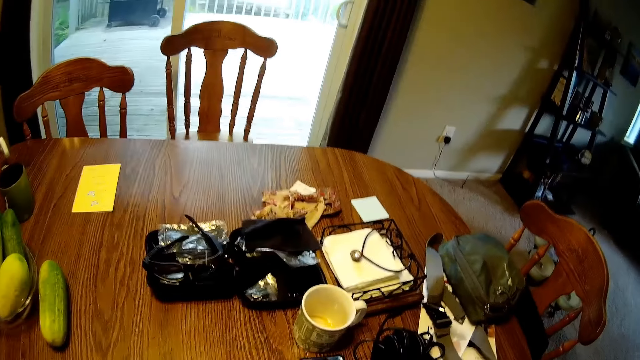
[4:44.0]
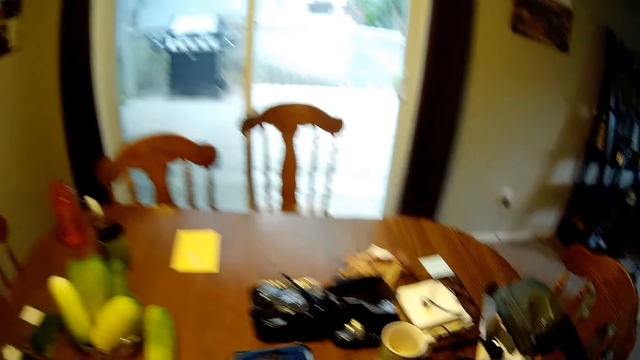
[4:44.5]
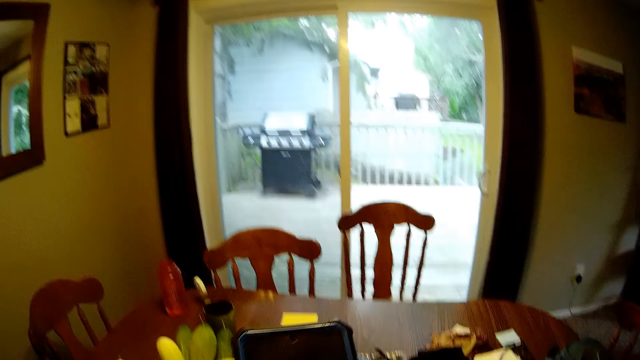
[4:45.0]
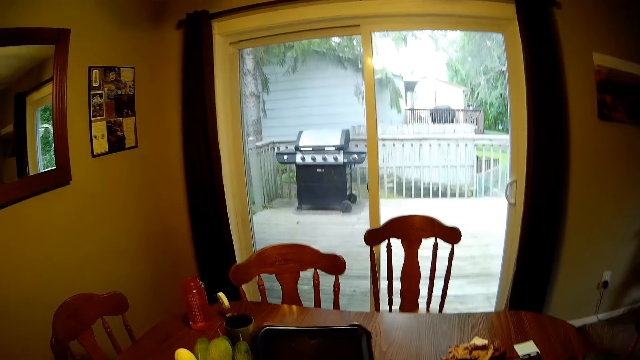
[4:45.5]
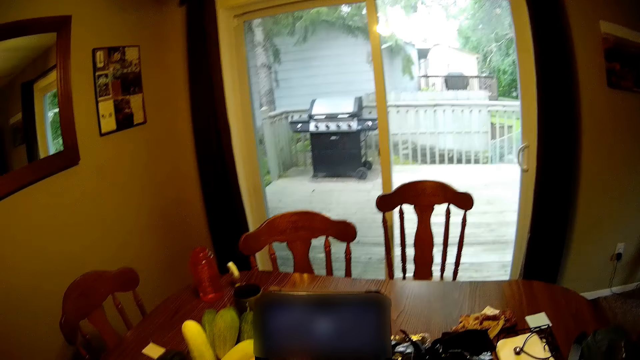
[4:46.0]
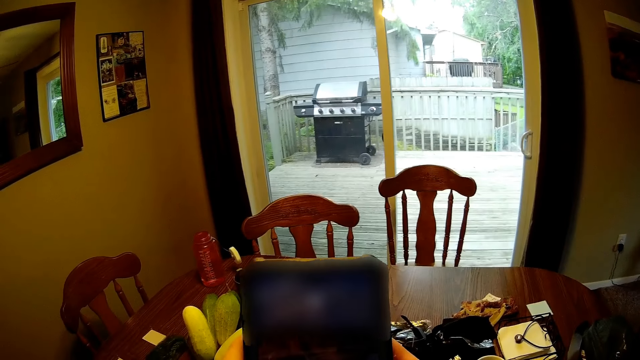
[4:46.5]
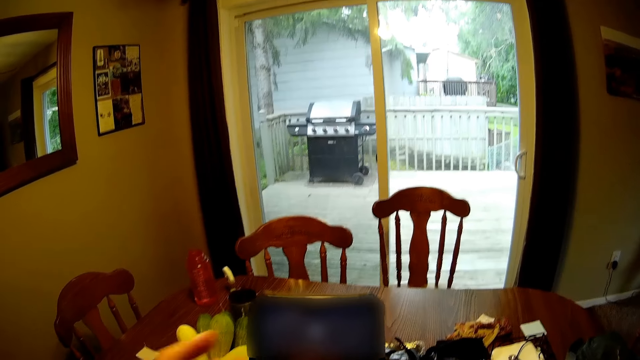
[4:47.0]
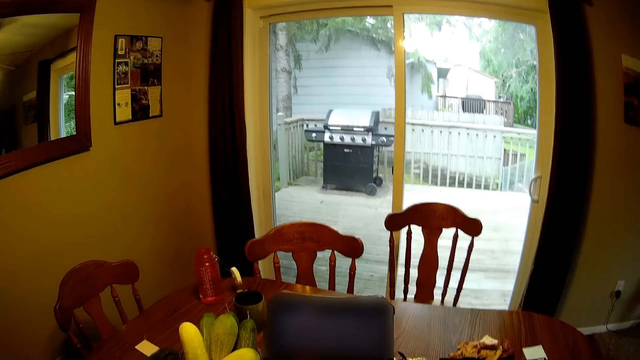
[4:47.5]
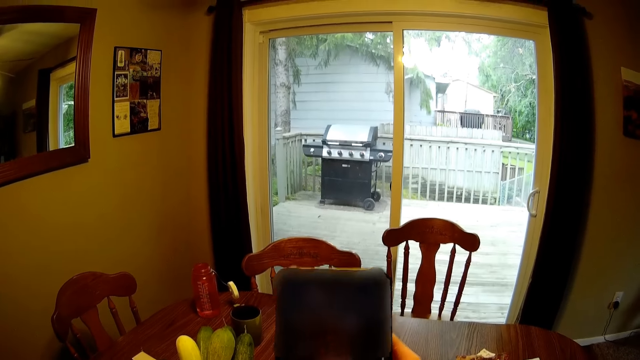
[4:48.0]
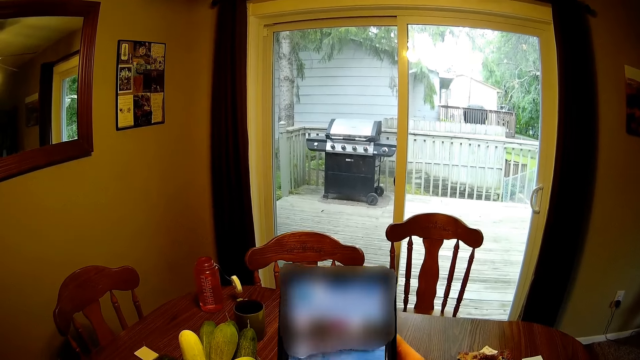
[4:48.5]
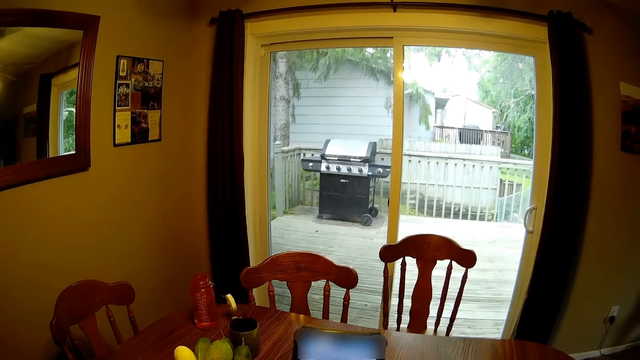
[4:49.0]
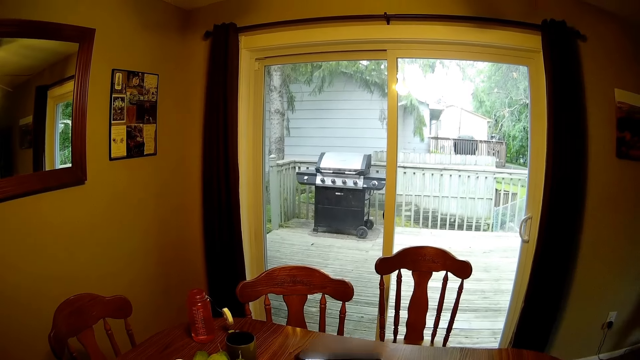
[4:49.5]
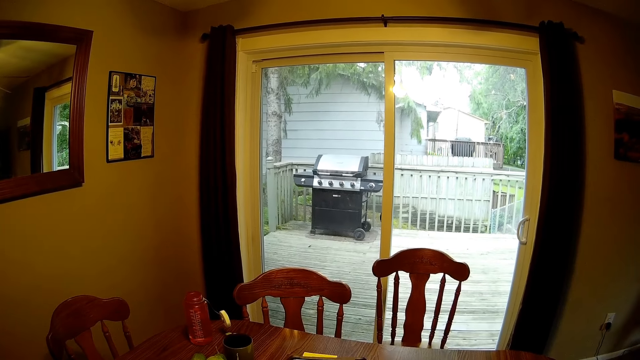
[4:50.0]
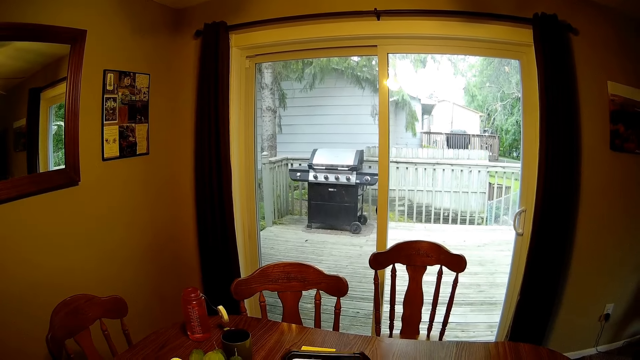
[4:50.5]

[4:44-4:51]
The camera wearer puts the cloves in the container. He operates his phone. He chats on the phone.

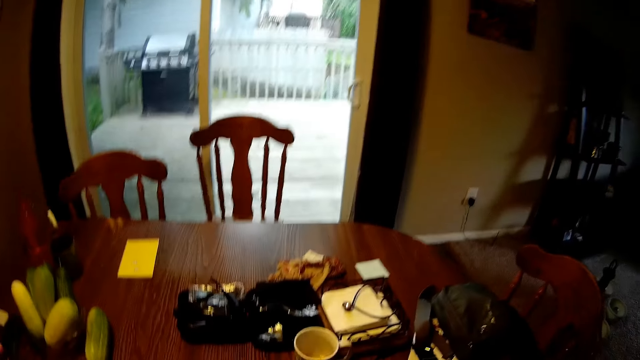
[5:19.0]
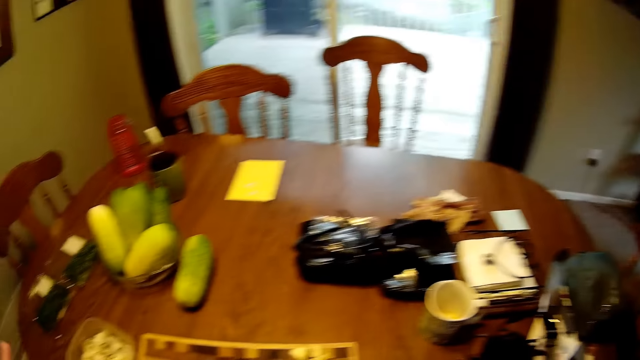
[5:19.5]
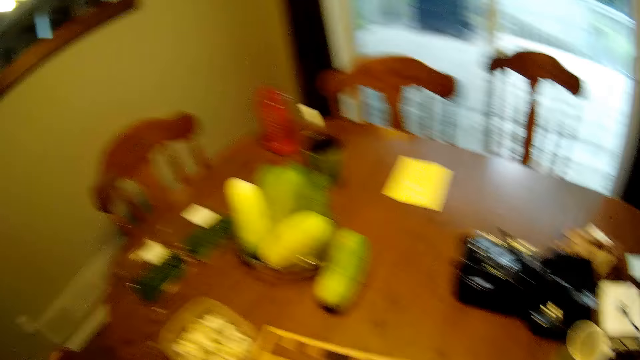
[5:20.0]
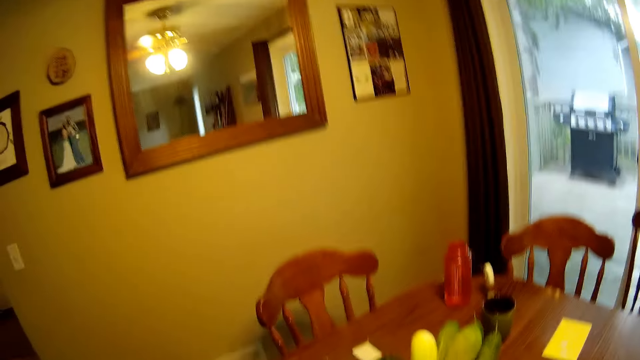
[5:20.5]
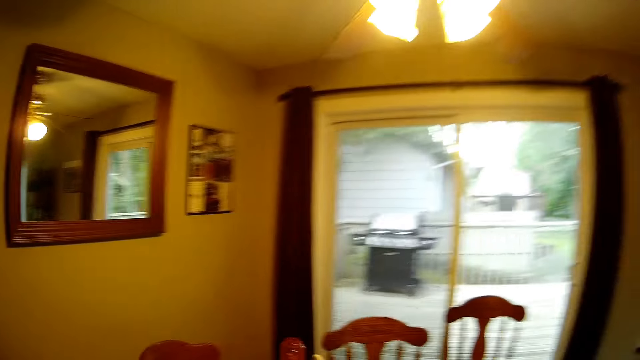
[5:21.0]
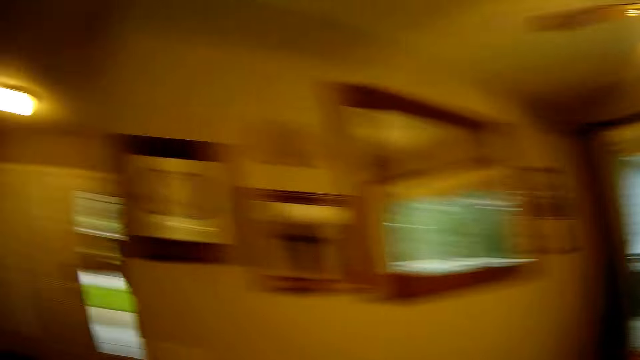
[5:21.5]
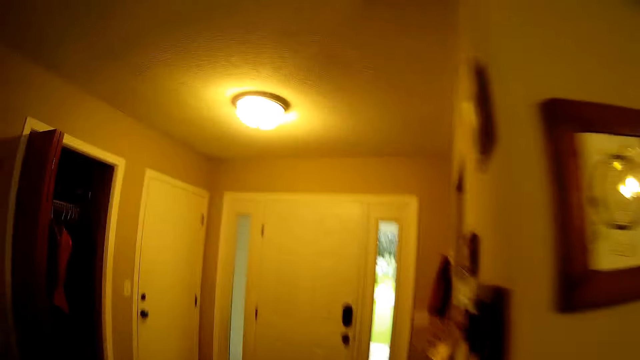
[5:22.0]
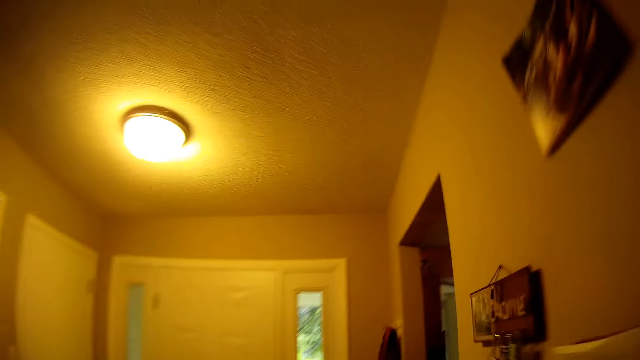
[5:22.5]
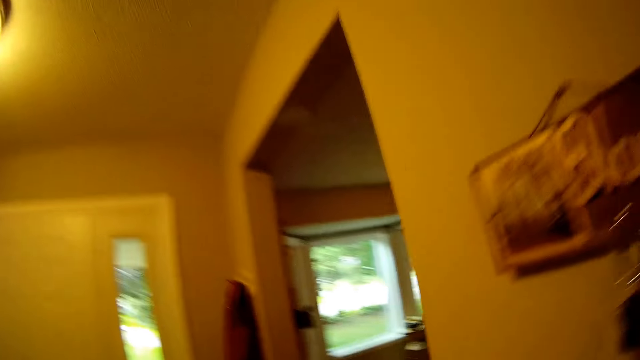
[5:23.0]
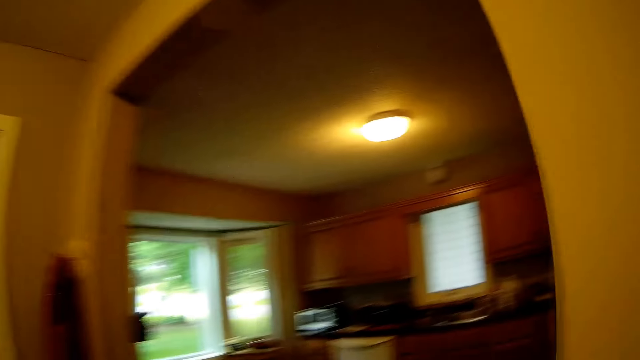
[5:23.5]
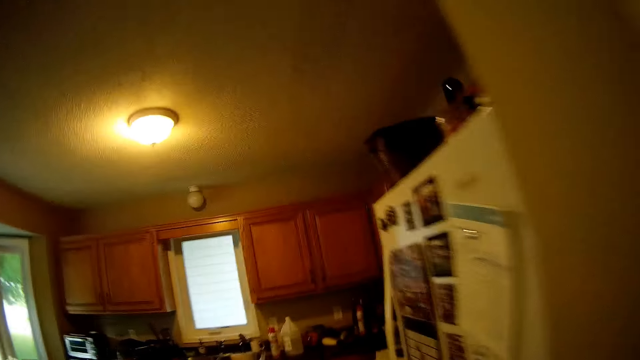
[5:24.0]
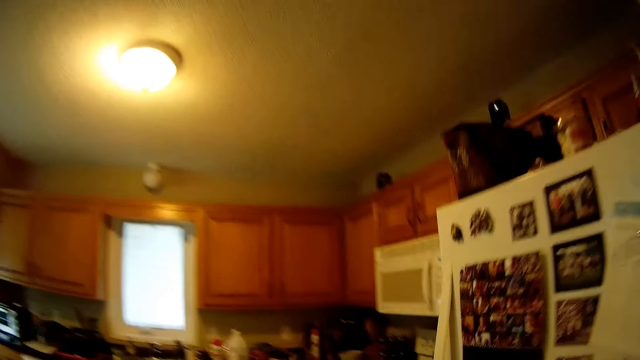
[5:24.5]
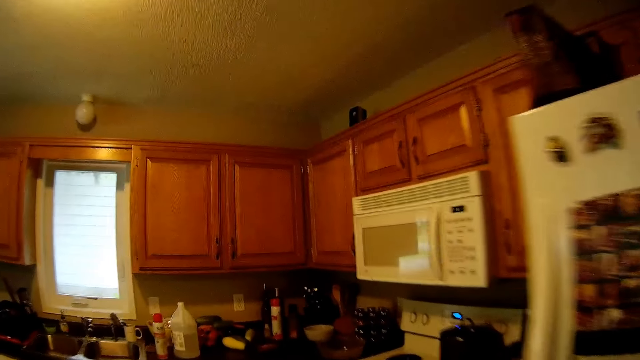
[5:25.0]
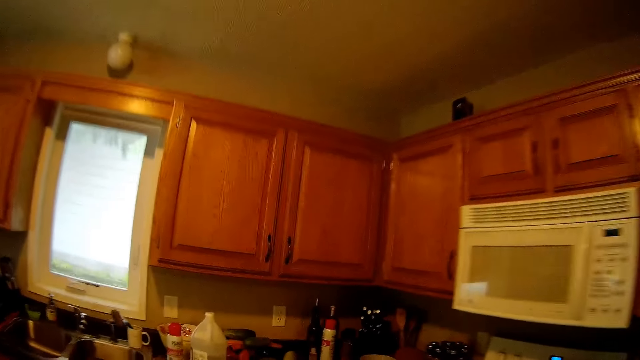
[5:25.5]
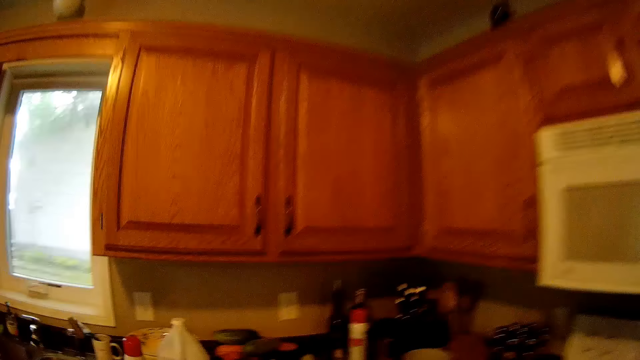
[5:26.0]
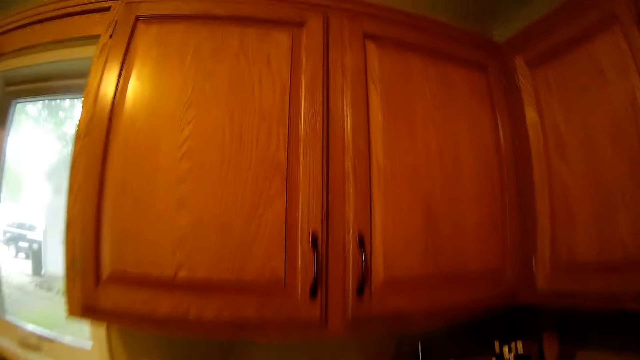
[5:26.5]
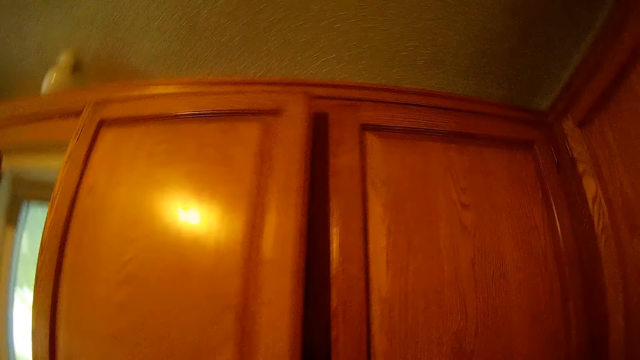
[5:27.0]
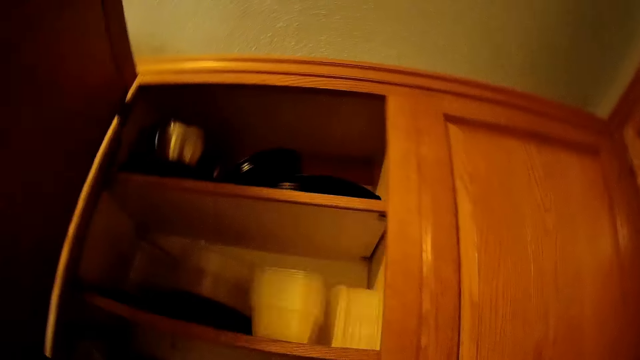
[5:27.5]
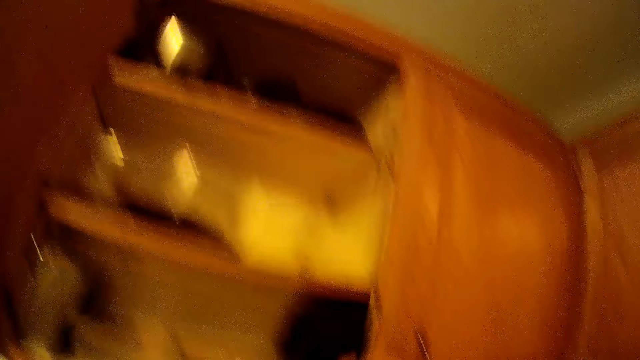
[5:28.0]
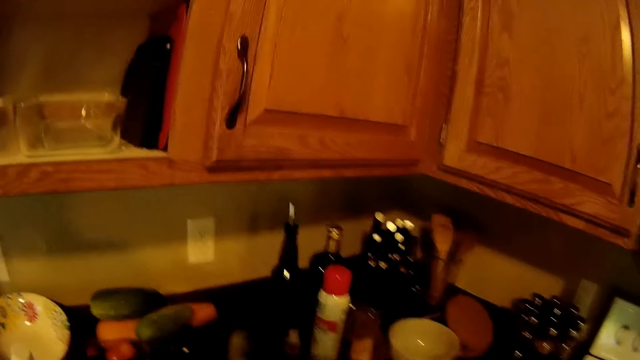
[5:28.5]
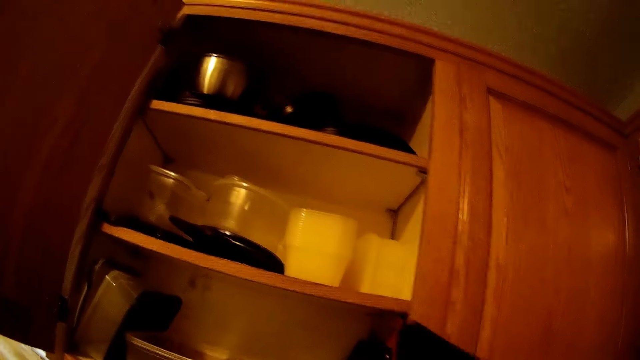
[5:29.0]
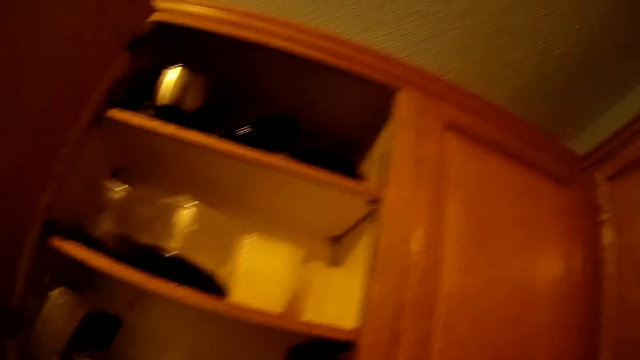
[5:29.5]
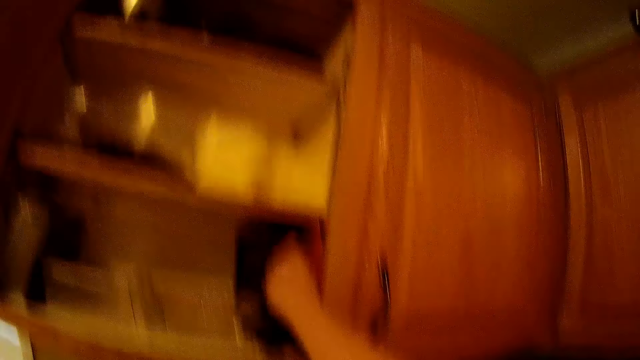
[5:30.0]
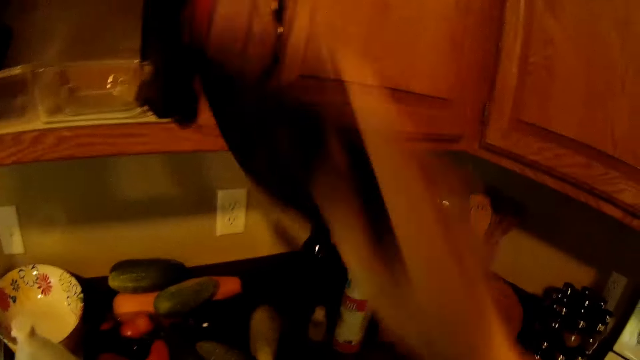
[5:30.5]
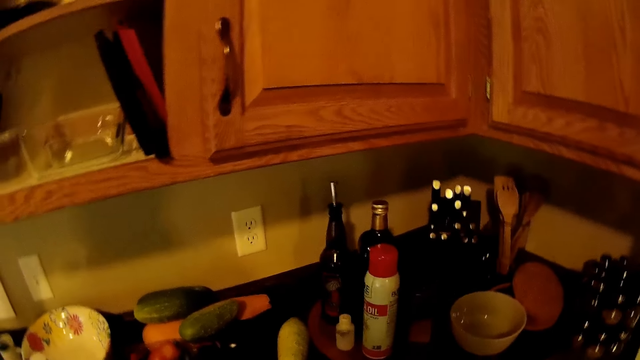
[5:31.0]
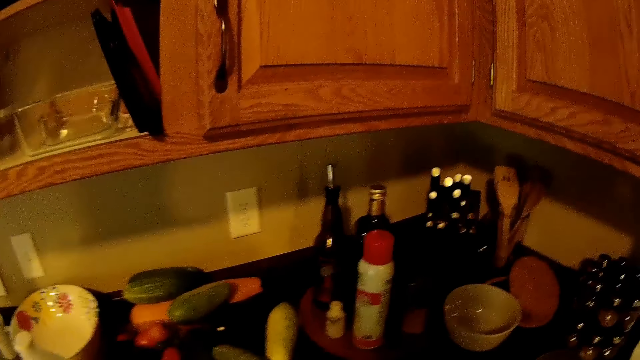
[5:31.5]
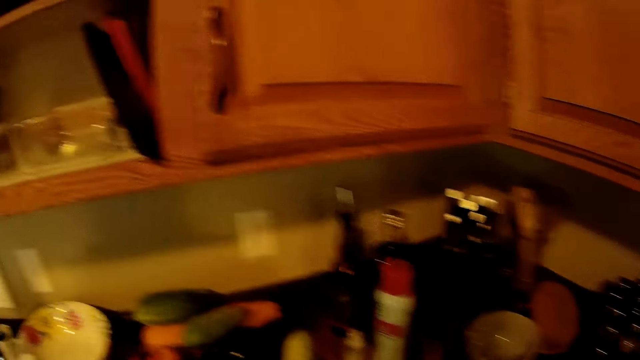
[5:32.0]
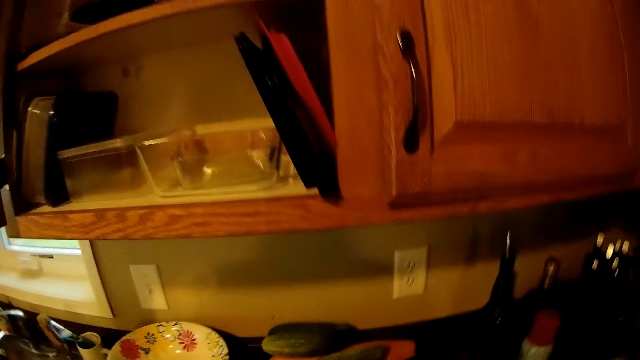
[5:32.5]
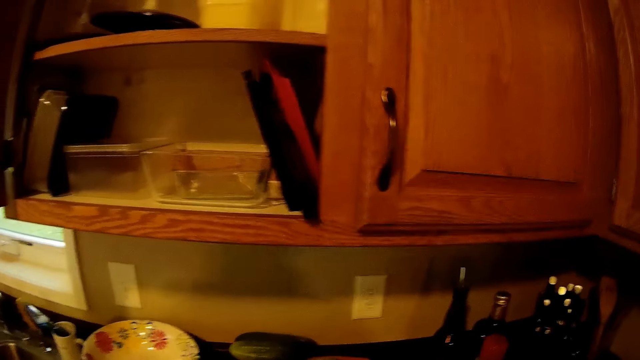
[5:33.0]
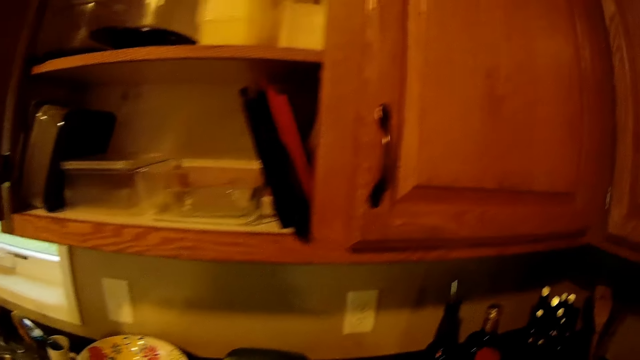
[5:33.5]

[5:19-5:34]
The camera wearer walks towards a kitchen. They walk into a room. They open a kitchen cabinet. They bring out a tray or chopping board from the cabinet.
